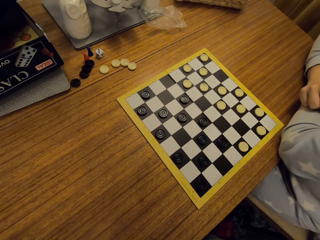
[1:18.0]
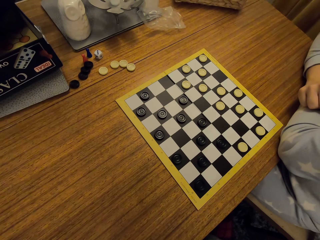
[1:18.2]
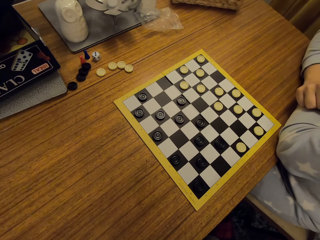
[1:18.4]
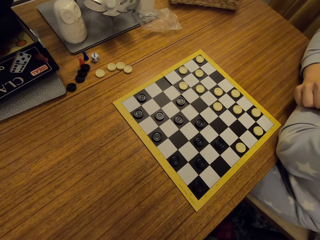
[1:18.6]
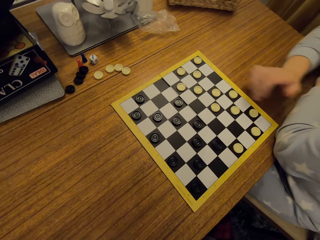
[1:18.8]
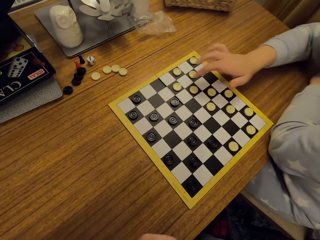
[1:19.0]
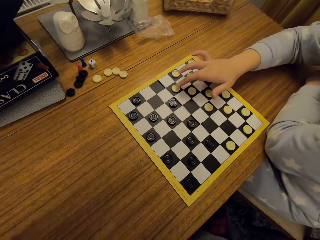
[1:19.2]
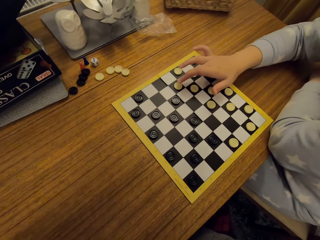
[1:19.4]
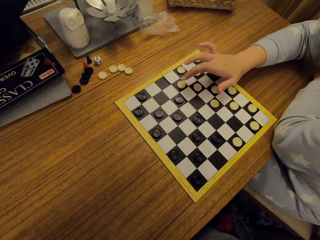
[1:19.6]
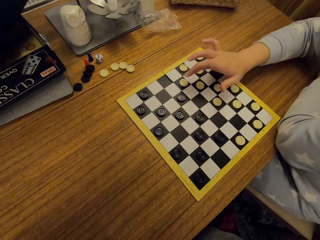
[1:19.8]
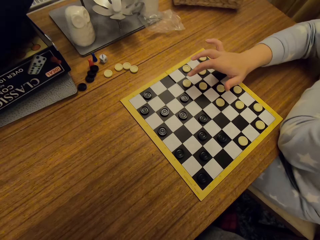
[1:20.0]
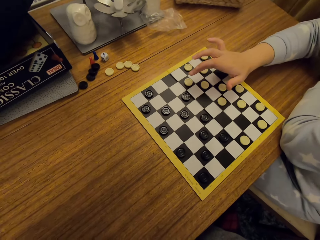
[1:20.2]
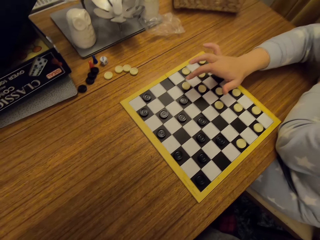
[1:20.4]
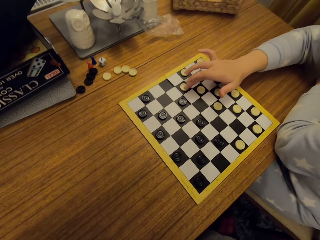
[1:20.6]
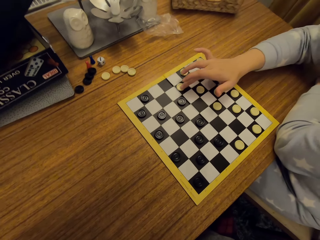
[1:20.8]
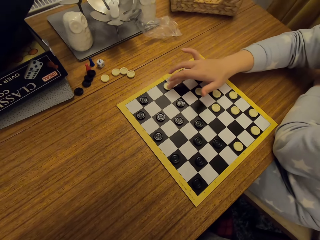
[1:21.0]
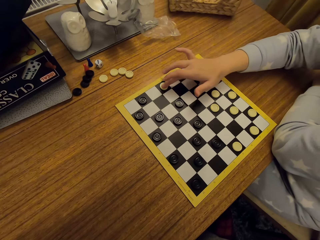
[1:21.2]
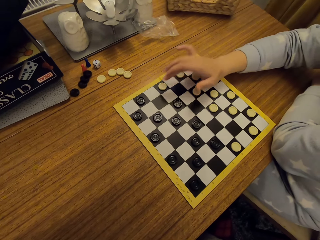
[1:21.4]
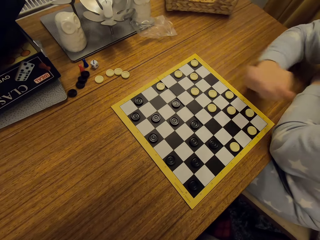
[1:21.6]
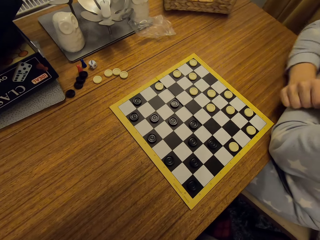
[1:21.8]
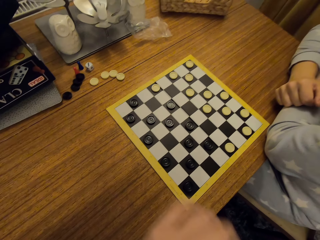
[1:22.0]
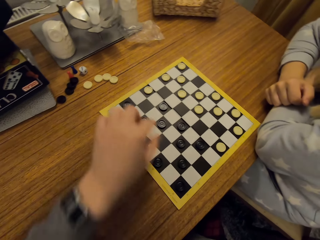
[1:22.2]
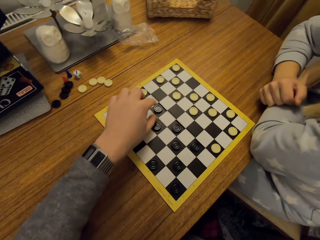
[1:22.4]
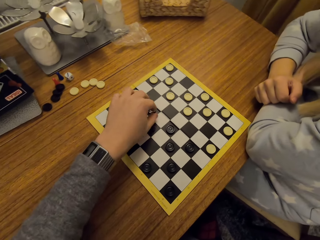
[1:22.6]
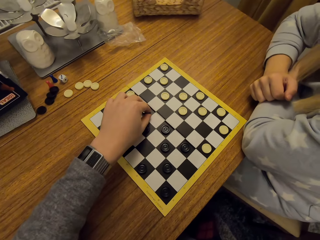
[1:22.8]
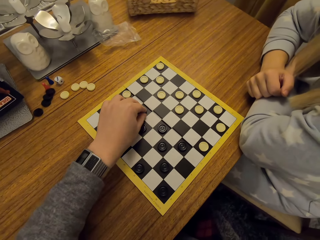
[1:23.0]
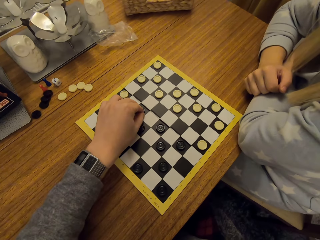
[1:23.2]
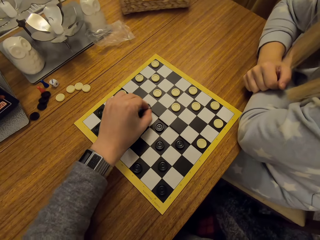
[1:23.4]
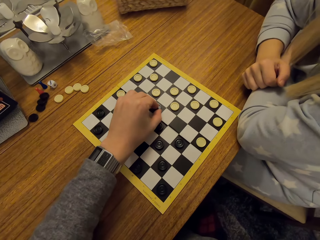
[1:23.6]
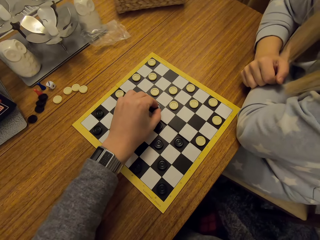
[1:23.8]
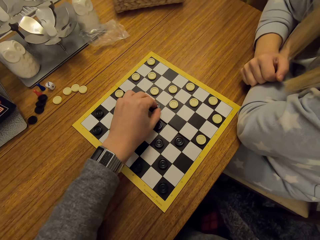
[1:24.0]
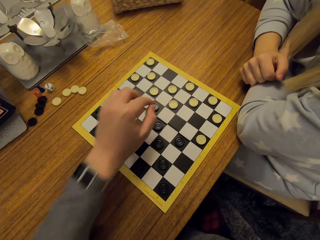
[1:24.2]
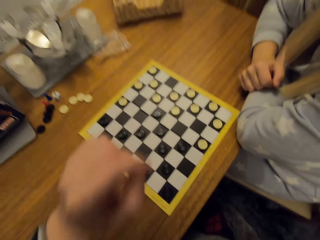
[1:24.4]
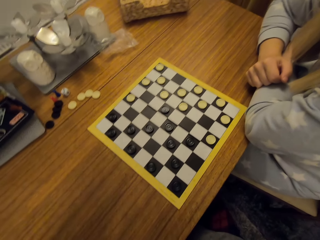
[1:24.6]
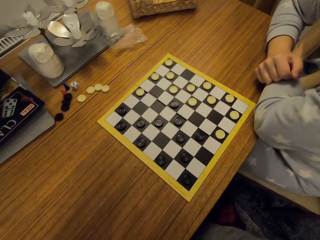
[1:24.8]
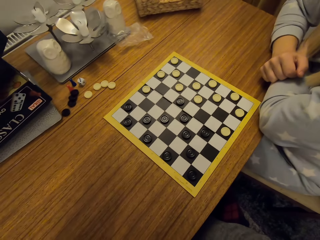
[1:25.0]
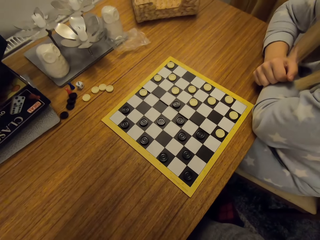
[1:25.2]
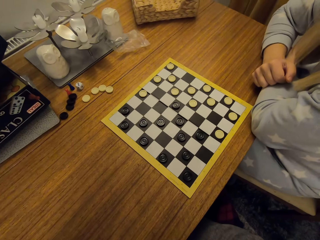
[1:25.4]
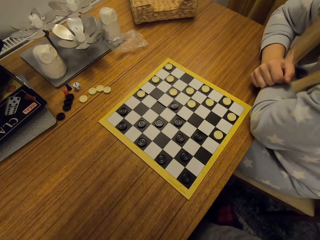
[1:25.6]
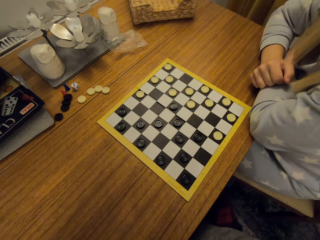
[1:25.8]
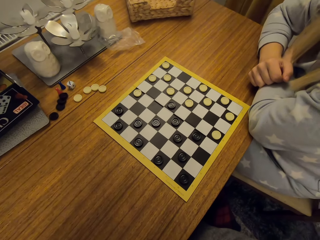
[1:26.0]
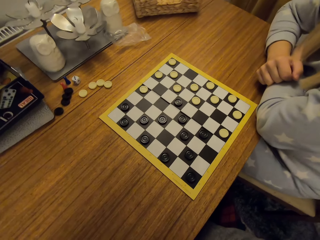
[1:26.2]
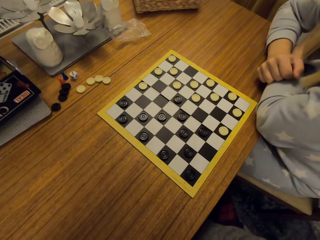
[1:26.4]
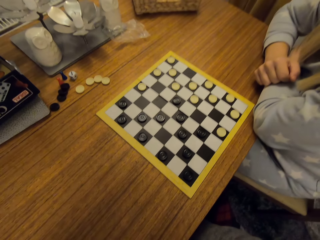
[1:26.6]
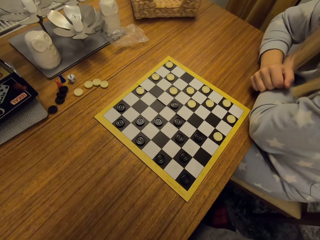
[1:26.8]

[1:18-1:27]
A woman moves a button or disc. The camera wearer moves the button. They take a disc. They put the disc on the board. They look at the board.

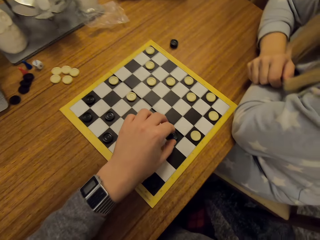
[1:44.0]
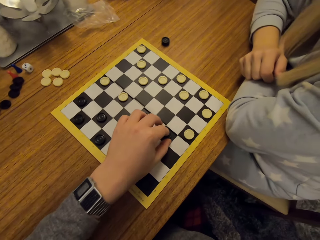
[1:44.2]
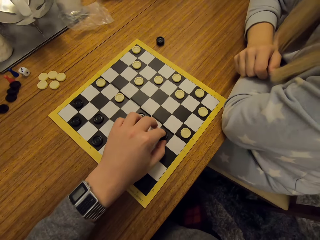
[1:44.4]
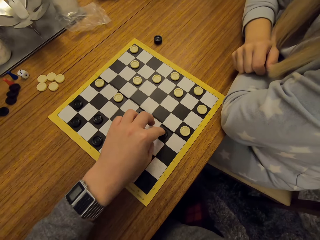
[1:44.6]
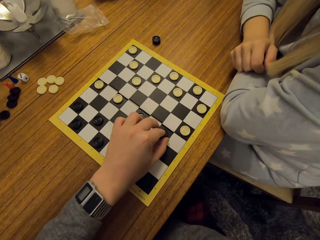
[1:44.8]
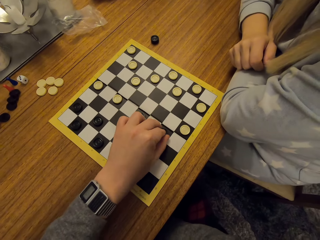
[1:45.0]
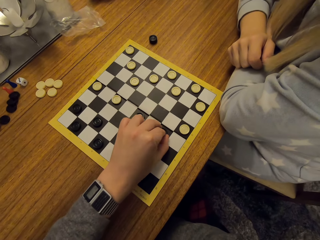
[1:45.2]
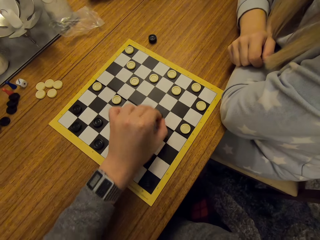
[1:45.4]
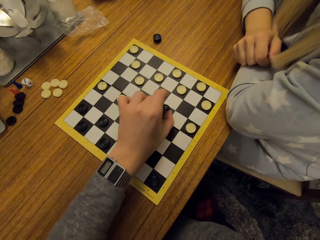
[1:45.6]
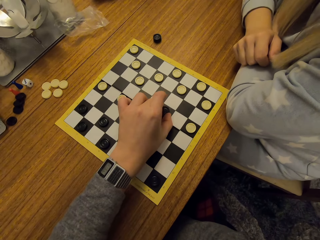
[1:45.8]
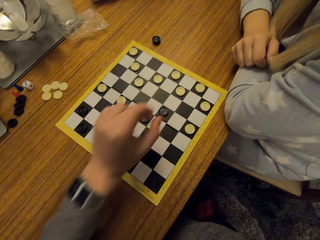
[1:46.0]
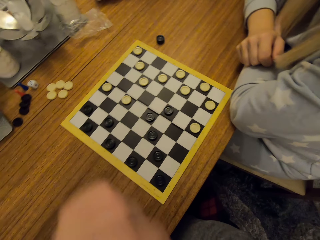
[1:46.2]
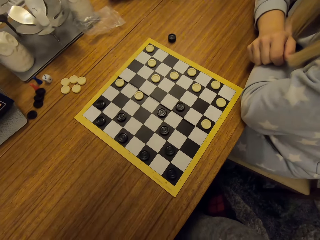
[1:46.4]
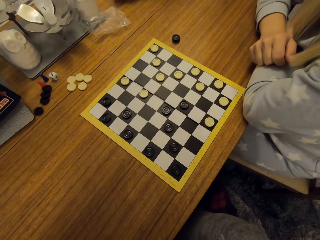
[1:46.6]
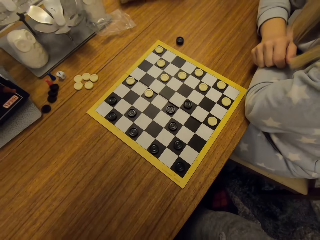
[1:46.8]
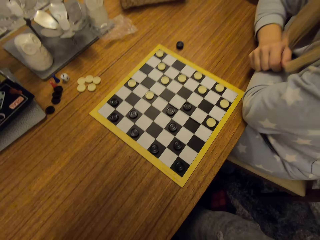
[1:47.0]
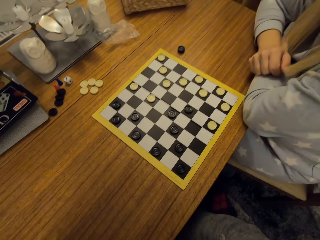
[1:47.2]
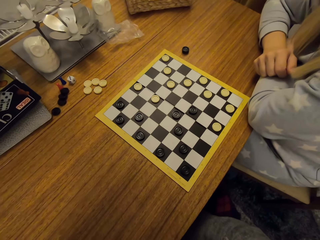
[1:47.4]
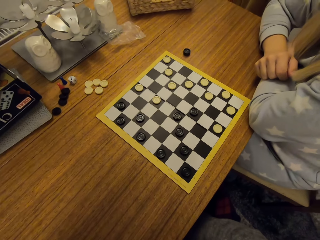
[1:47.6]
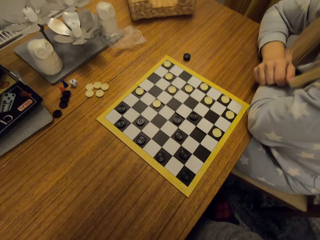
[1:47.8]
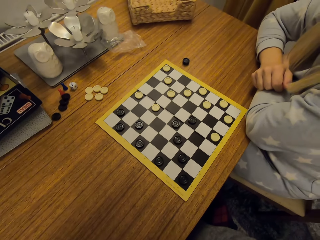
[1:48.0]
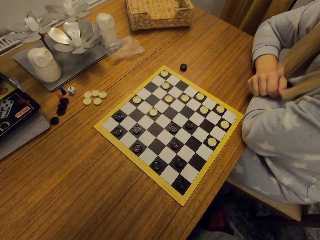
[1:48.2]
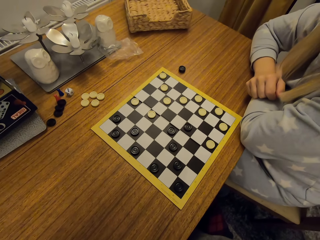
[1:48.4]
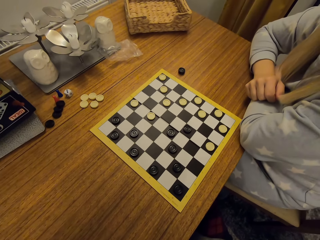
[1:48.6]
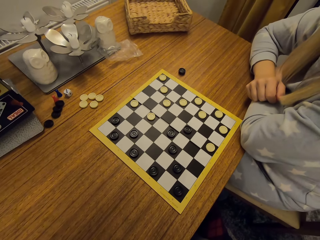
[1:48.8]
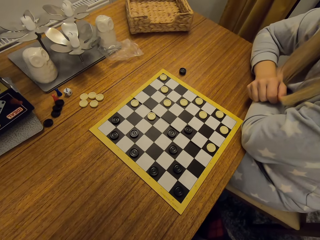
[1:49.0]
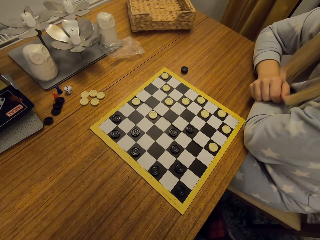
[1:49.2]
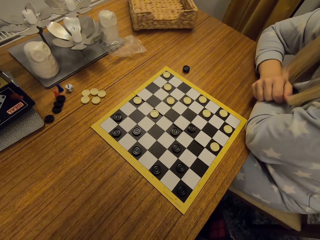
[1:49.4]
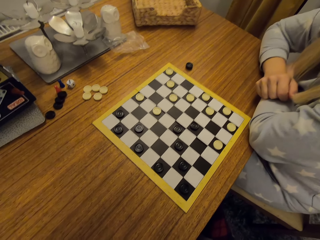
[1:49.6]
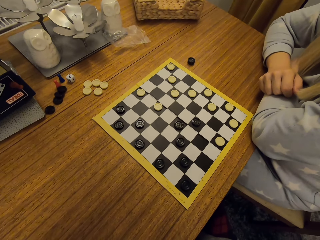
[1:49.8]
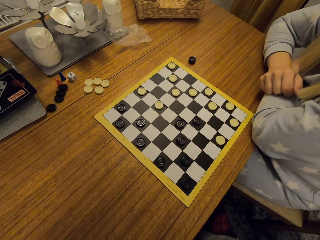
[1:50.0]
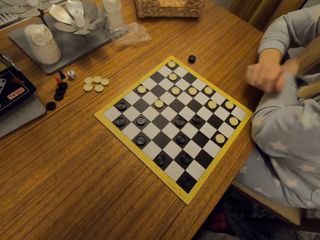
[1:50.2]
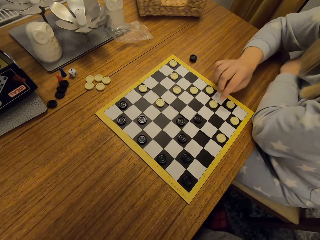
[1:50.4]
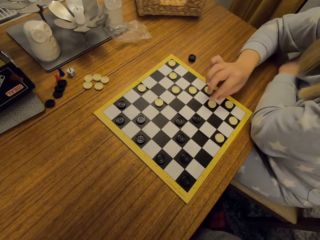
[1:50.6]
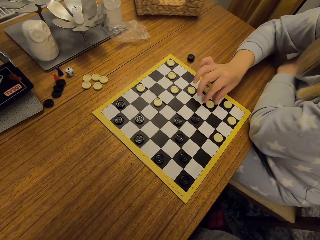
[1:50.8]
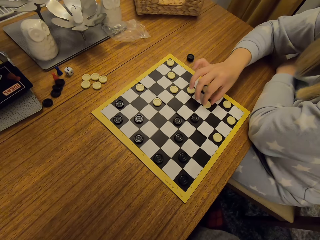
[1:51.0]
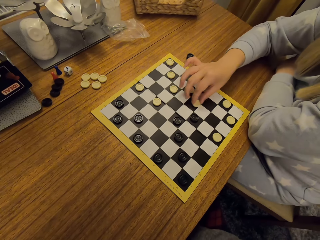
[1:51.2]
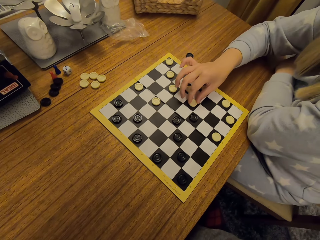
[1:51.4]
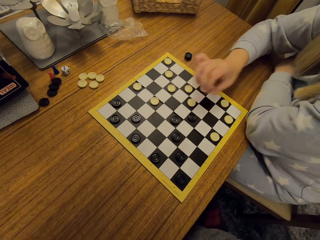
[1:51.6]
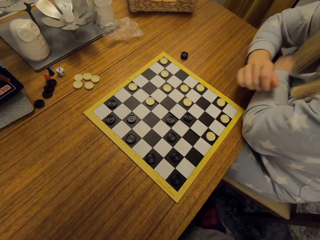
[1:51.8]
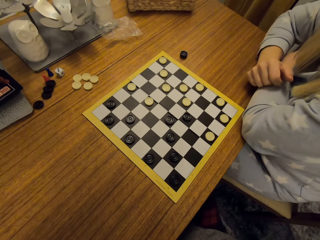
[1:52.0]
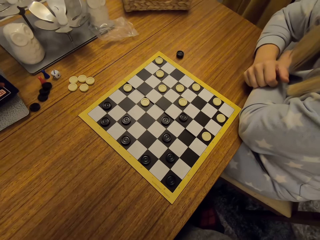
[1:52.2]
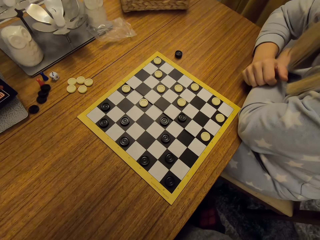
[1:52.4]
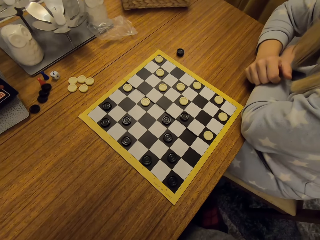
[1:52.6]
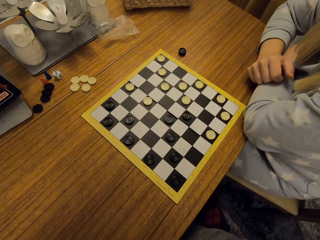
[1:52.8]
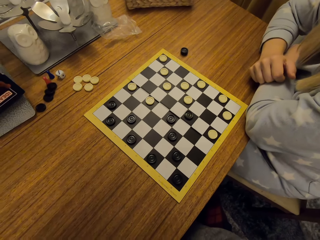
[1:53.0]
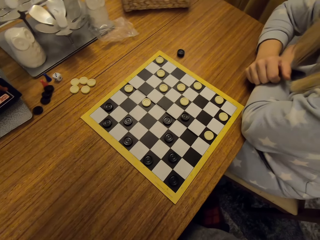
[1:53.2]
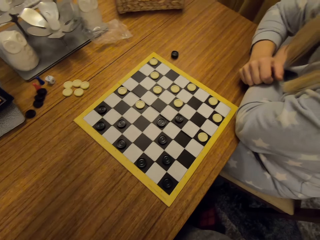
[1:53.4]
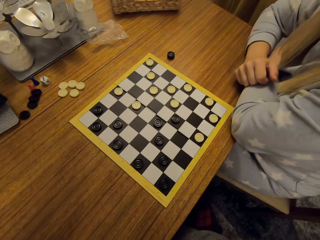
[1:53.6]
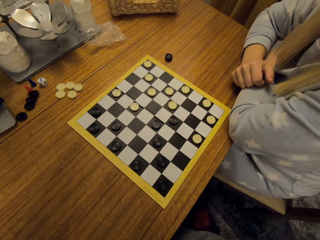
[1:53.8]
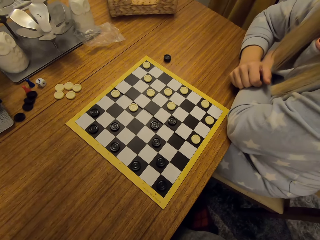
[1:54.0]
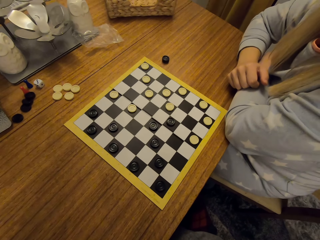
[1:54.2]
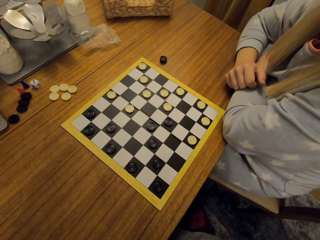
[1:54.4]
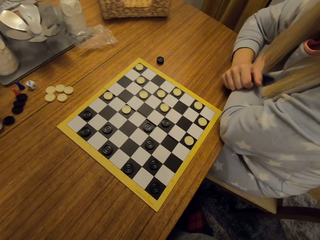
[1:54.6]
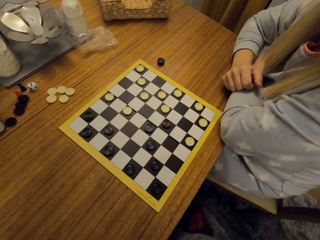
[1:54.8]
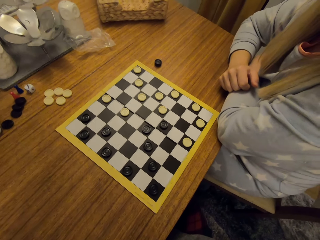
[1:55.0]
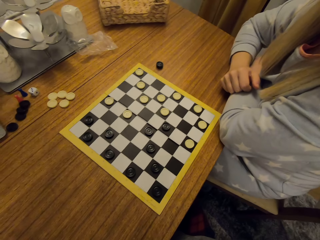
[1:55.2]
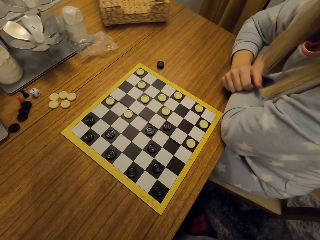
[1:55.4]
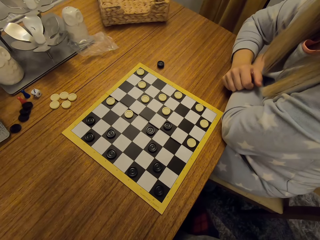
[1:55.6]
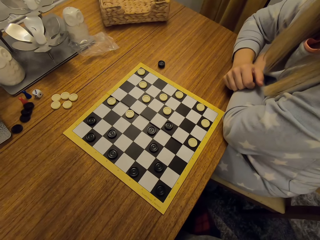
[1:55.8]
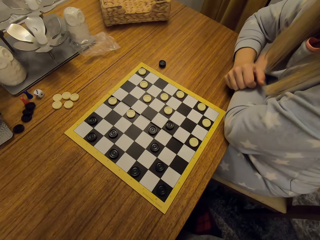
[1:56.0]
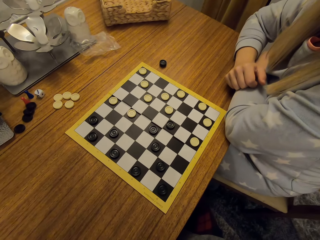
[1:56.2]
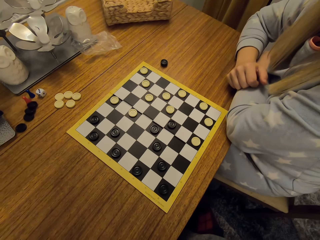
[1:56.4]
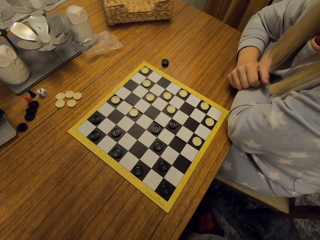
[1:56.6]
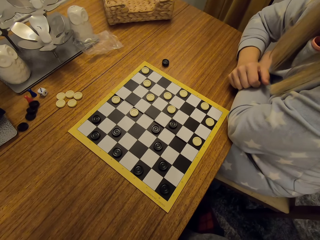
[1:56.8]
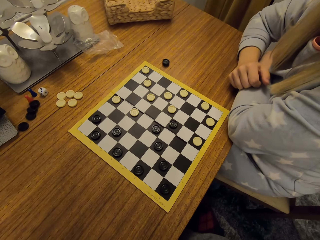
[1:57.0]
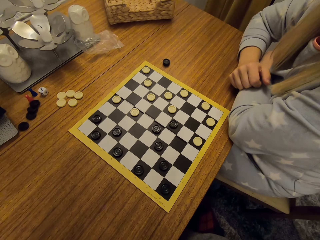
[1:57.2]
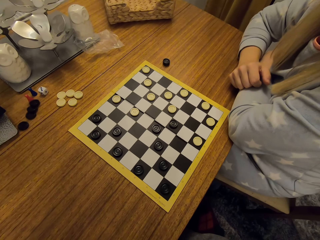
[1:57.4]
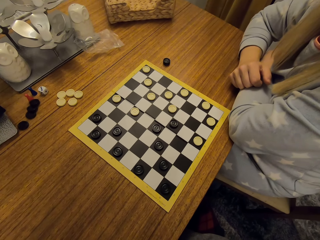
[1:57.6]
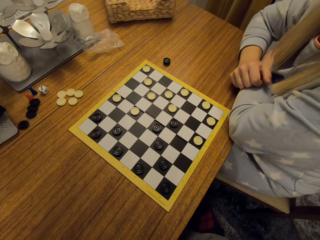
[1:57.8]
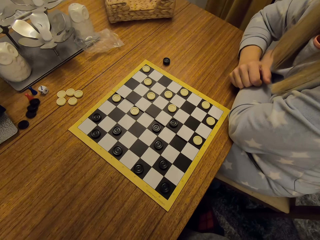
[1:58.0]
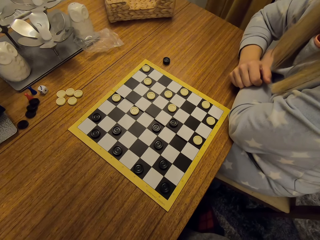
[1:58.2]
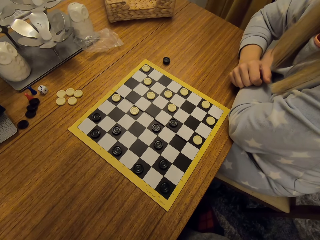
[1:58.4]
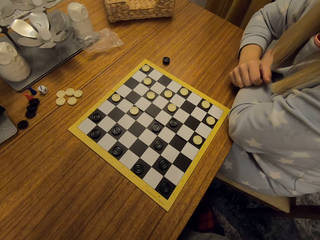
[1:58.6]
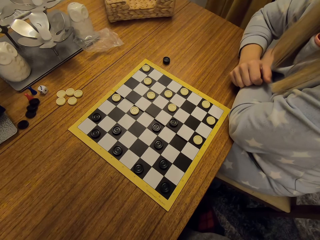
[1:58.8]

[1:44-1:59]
The camera wearer touches a disc. They move the disc. They look at the board. A woman moves the disc on the board. The camera wearer looks at the board.
